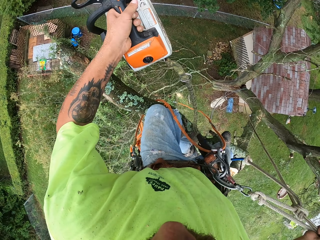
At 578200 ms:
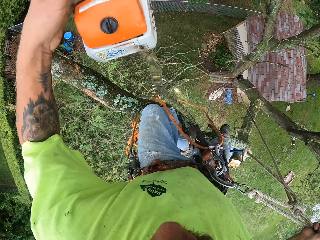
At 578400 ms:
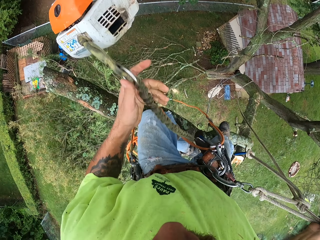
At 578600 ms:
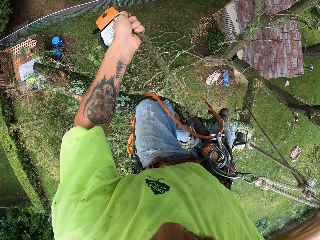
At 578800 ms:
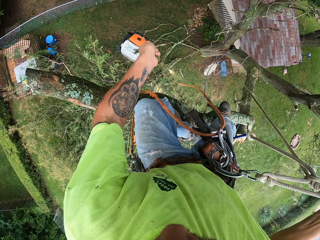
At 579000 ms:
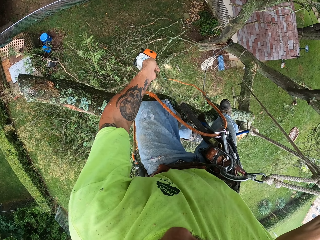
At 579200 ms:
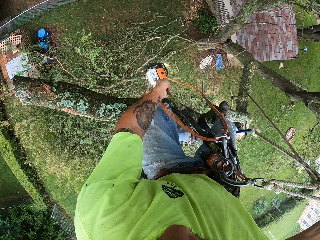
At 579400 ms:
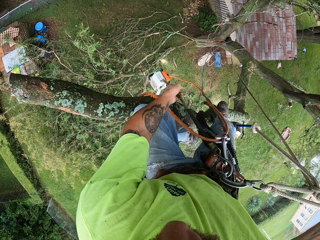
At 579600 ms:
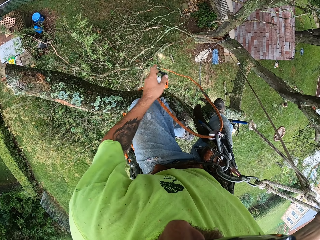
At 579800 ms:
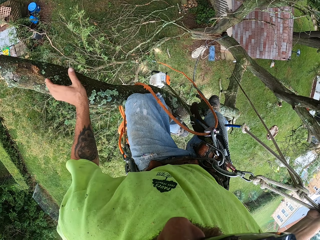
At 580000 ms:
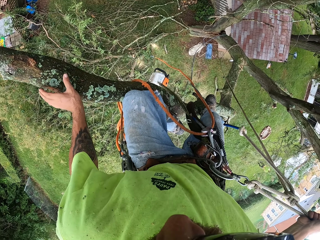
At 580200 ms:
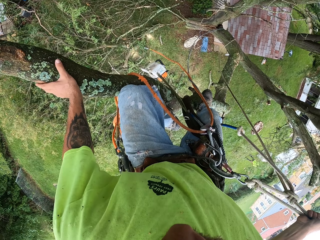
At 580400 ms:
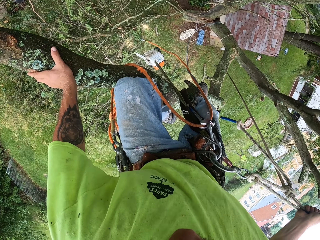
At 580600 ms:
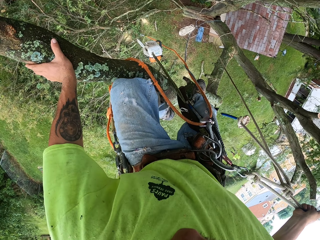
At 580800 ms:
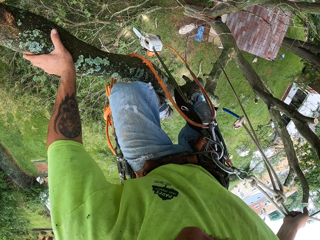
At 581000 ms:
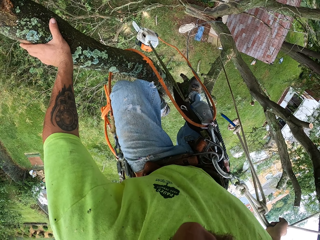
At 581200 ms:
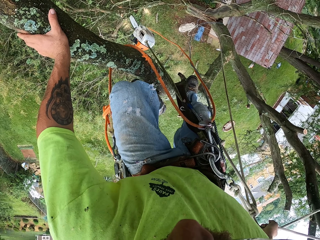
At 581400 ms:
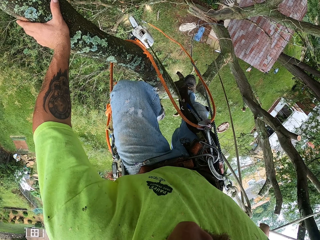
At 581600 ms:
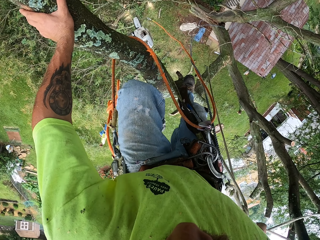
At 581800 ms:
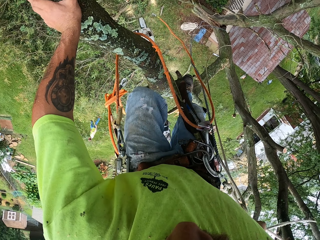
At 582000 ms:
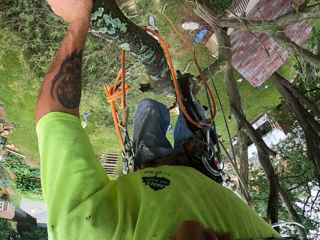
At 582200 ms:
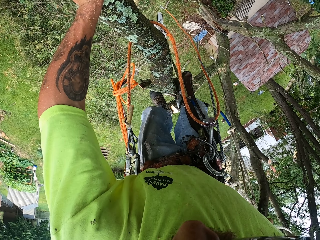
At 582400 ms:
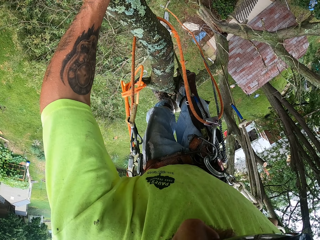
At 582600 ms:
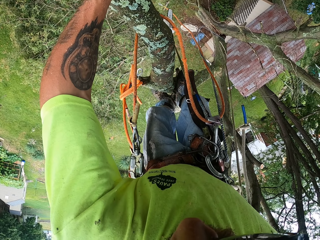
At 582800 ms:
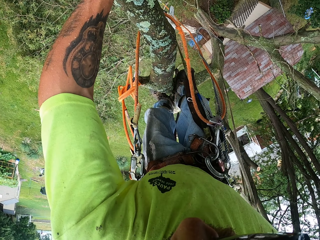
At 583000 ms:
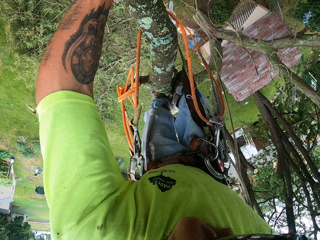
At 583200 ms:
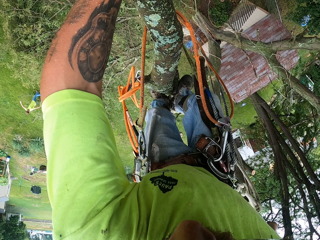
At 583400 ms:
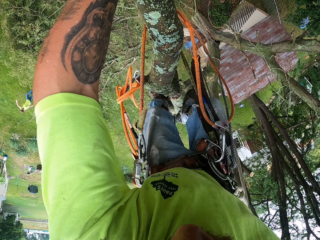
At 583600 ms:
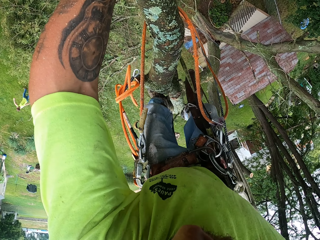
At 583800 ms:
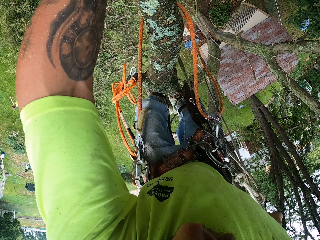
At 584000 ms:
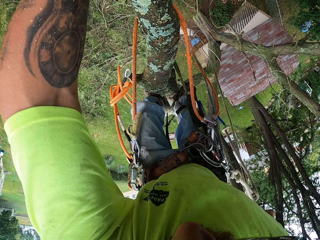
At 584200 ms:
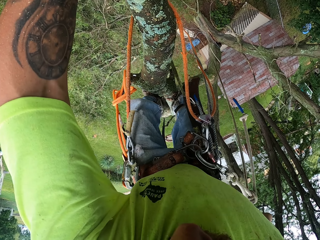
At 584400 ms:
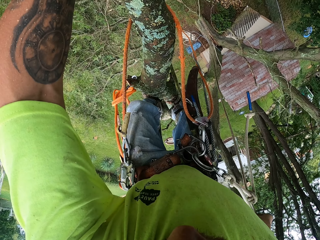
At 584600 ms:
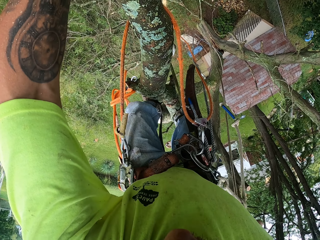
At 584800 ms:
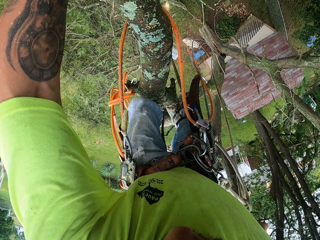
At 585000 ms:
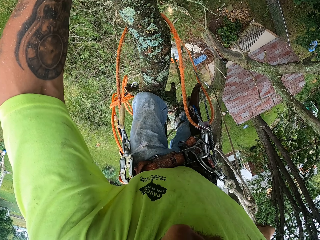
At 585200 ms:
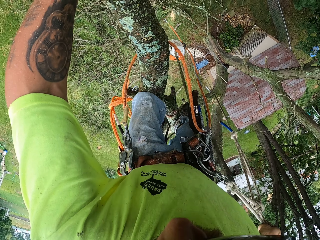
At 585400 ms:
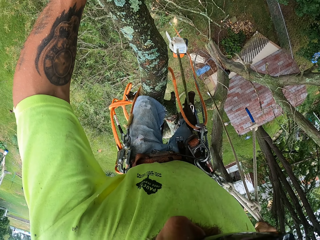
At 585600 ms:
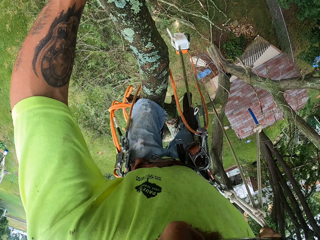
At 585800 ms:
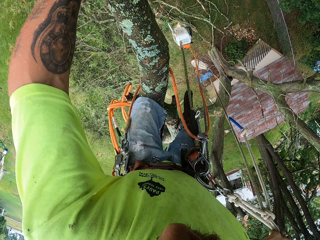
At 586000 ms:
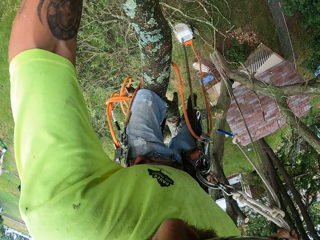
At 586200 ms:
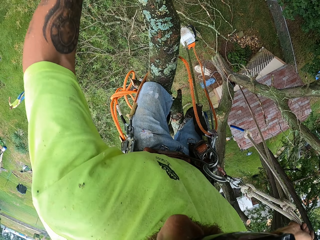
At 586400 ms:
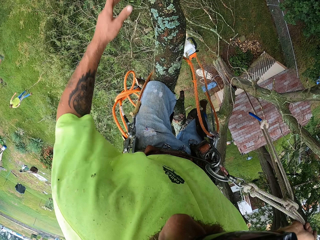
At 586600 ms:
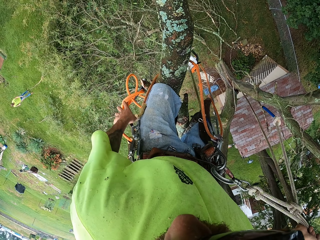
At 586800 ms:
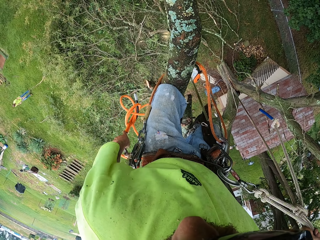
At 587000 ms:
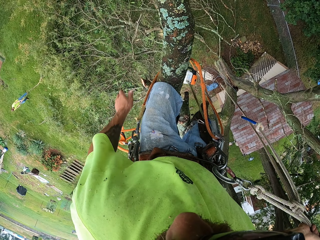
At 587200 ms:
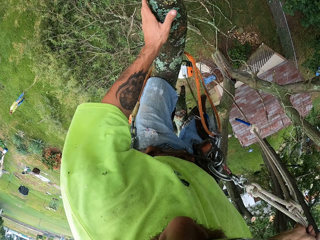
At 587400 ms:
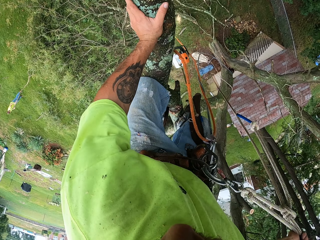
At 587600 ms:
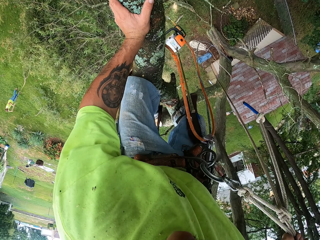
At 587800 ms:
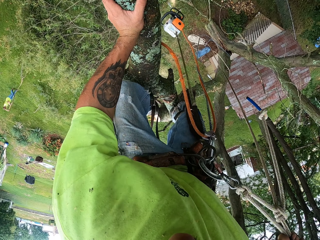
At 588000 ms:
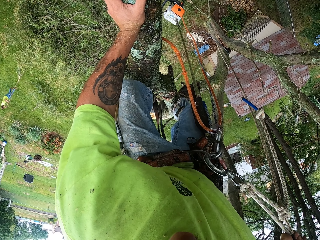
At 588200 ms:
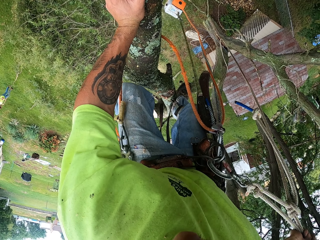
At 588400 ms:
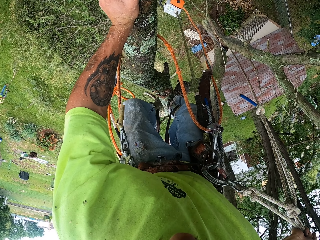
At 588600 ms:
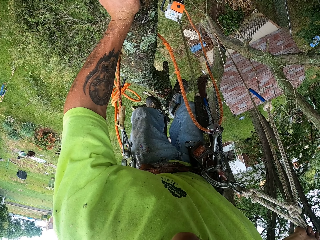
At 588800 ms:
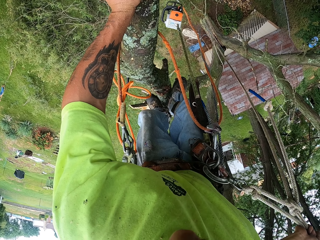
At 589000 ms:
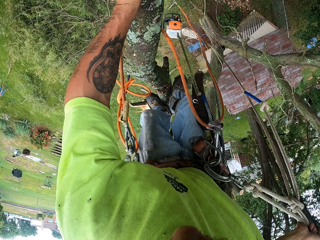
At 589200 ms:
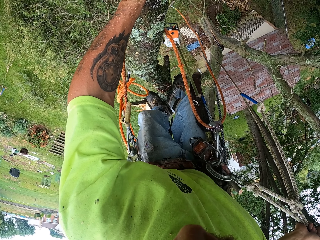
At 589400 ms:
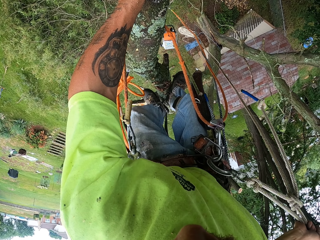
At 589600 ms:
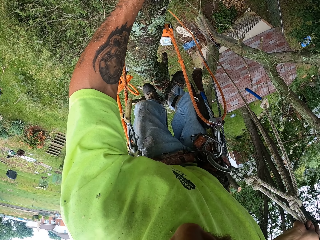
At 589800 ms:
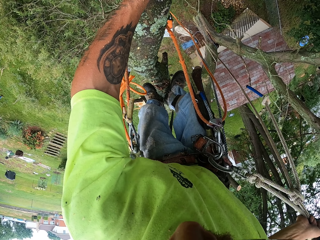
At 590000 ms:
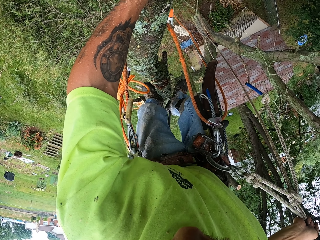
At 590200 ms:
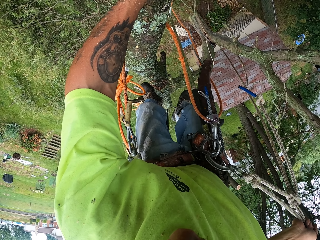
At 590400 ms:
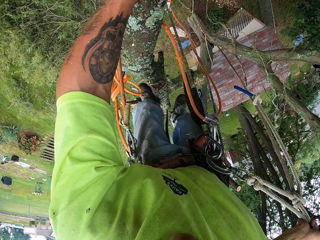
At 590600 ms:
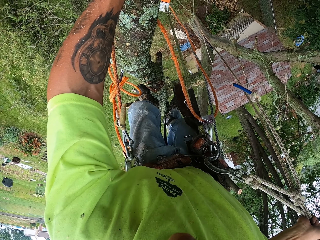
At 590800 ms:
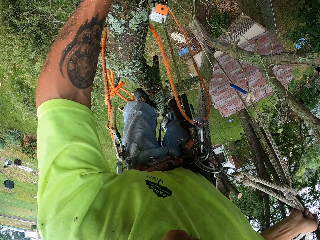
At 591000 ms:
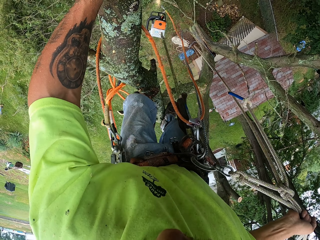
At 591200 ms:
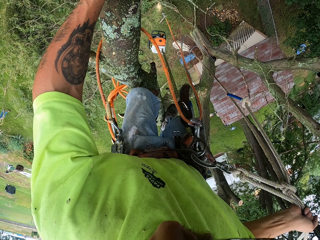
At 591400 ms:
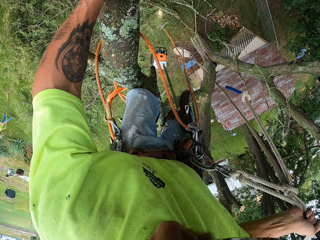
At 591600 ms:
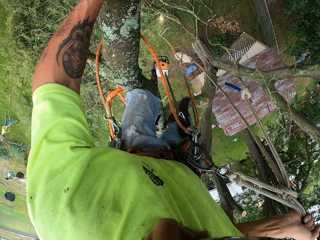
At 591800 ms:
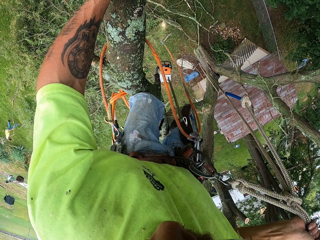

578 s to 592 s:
The camera wearer throws the chain saw up with his left hand. He catches the rope connected to the chain saw. He releases the rope connected to the chain saw with his left hand. He holds the tree branch with his left hand. He climbs down the tree with both hands. He moves the safety rope. He holds the tree branch with his left hand. He moves down the tree.

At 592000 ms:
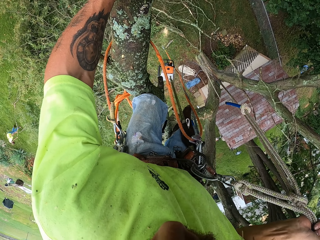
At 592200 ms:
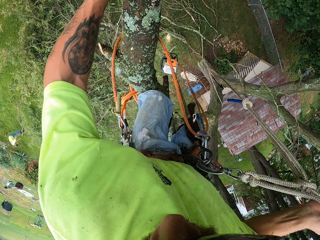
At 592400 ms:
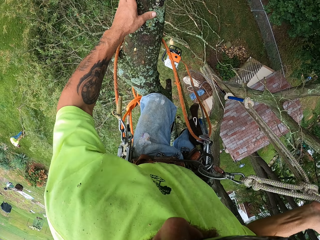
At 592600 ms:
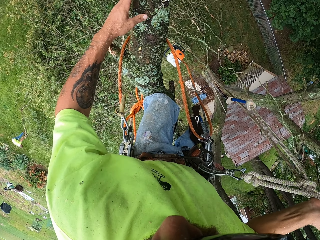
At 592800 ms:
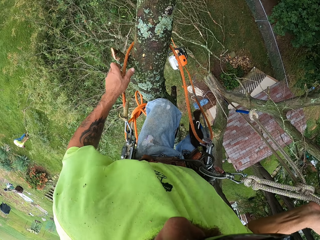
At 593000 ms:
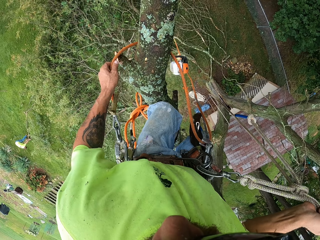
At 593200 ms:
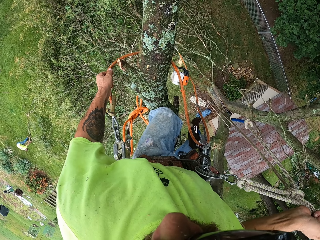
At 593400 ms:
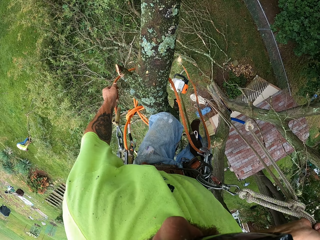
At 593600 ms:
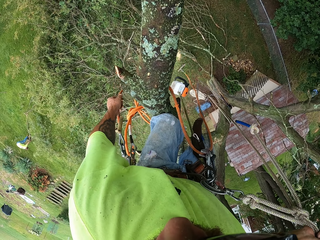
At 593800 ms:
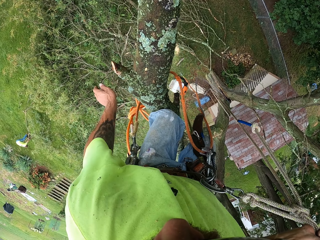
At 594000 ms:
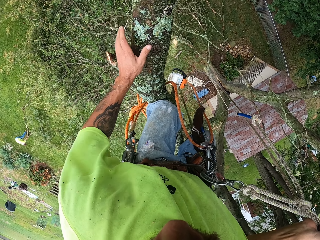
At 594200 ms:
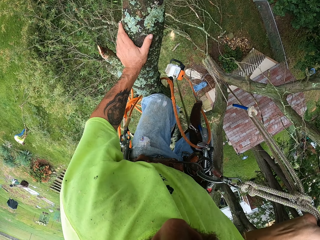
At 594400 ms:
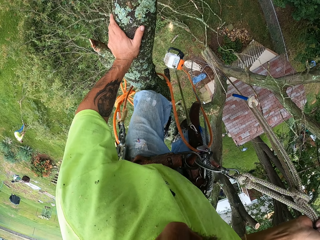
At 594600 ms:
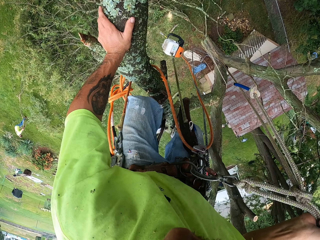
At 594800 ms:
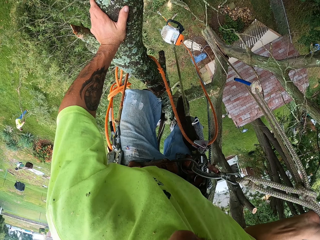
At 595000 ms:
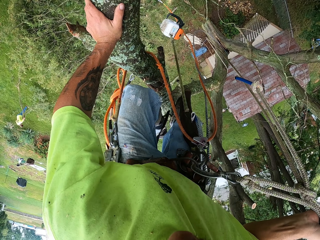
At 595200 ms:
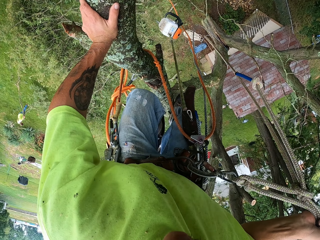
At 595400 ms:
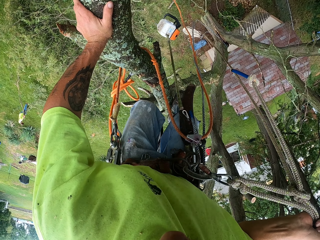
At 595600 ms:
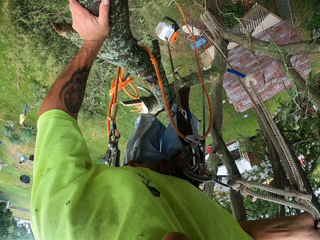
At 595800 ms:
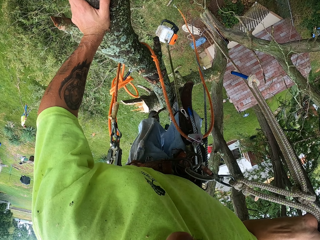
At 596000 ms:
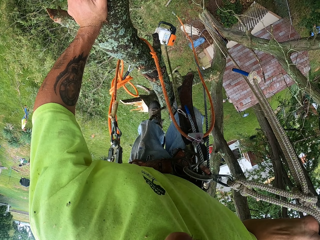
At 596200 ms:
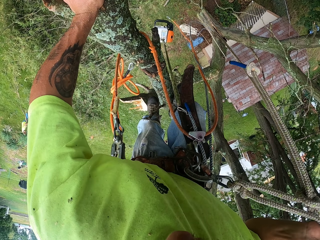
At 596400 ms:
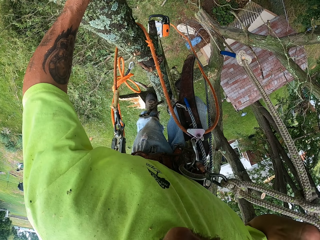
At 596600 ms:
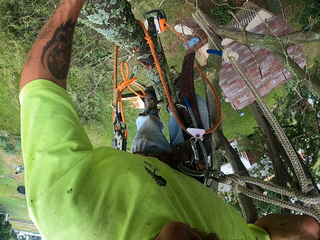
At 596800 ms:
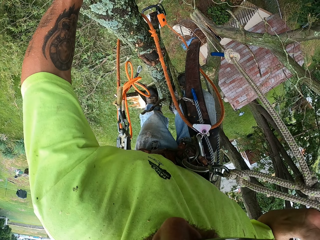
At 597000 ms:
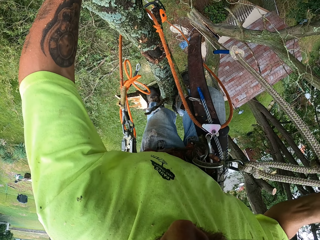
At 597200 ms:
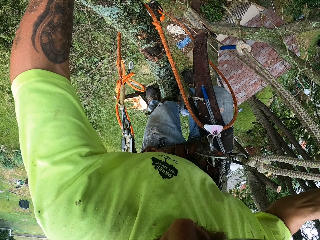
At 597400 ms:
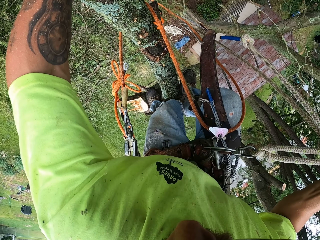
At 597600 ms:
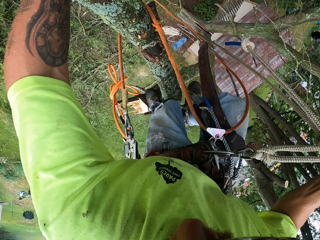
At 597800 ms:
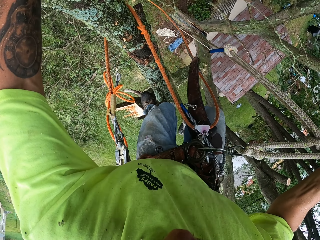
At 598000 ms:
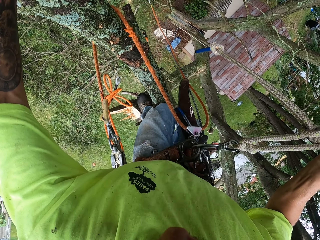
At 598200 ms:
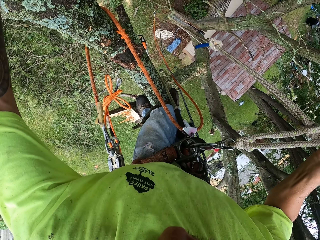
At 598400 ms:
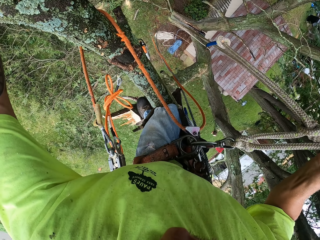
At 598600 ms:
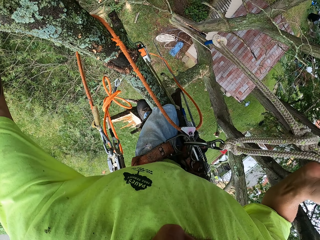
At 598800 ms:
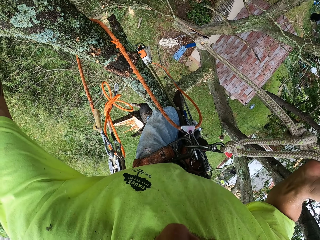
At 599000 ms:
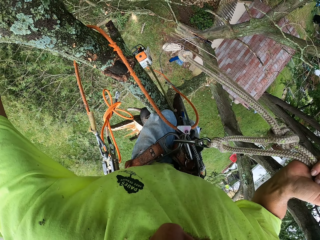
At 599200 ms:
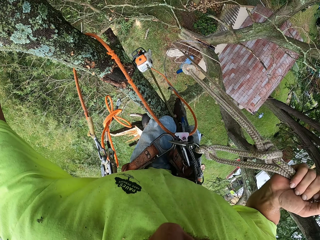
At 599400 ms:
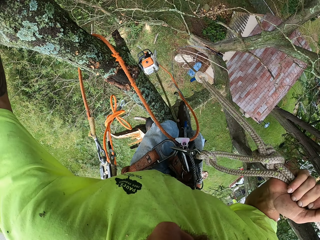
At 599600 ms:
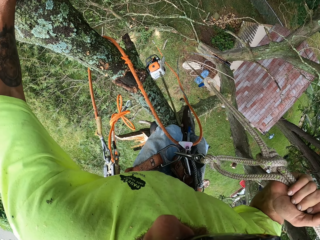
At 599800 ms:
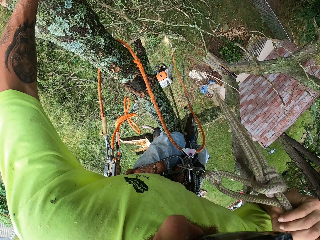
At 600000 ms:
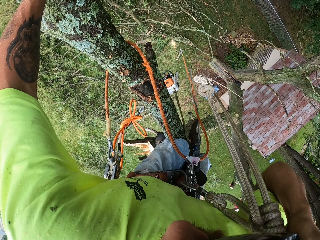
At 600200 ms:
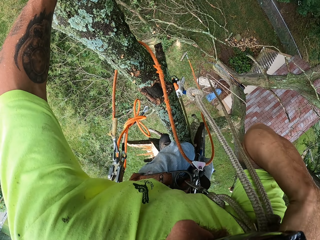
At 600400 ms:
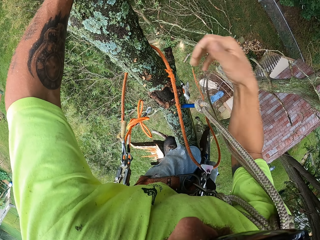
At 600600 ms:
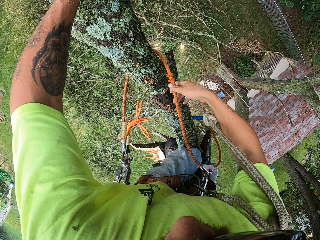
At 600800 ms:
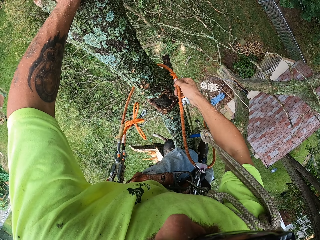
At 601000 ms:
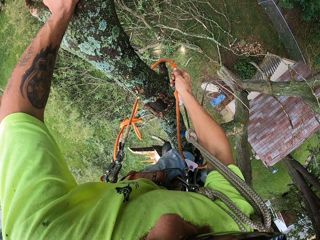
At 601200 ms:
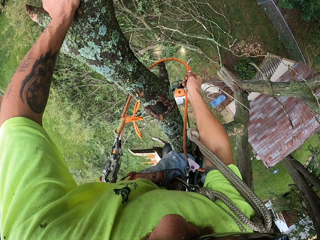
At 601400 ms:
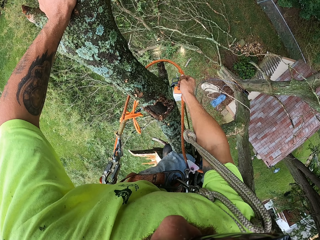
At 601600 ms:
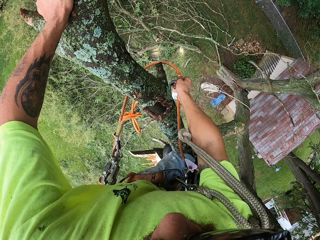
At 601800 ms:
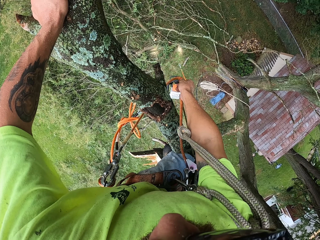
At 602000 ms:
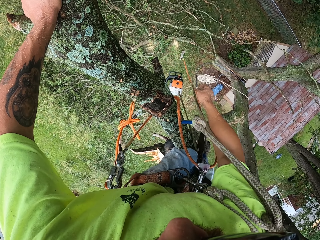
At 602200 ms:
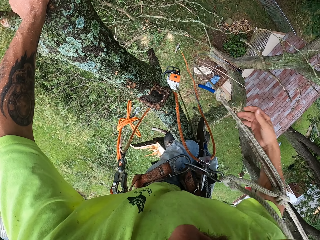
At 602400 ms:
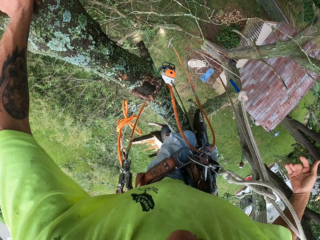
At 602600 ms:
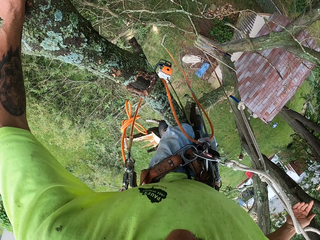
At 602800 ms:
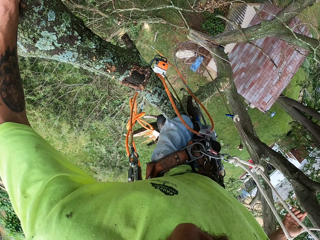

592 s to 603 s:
The camera wearer moves the safety rope. They hold the tree branch with the left hand. They move down the tree. They tighten the climbing rope with both hands. They move the safety rope with the right hand.
